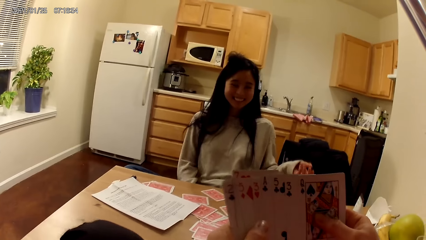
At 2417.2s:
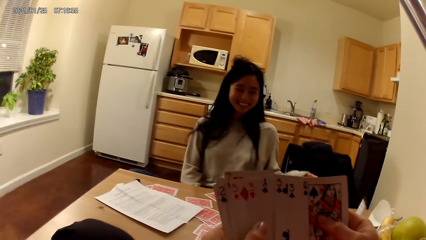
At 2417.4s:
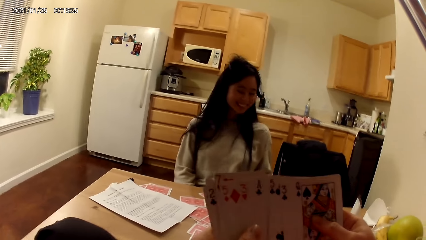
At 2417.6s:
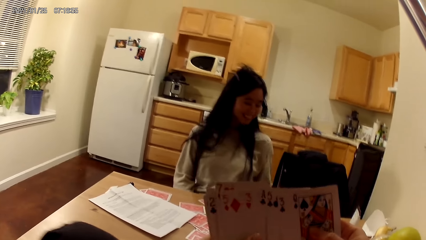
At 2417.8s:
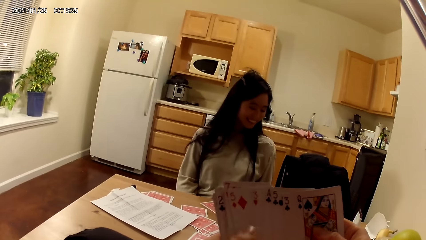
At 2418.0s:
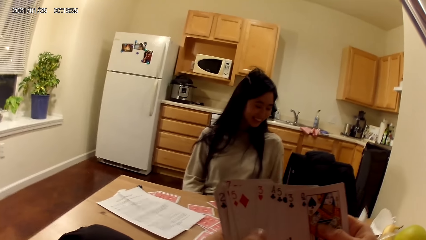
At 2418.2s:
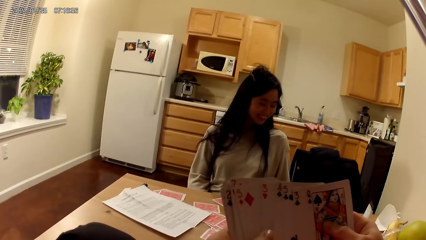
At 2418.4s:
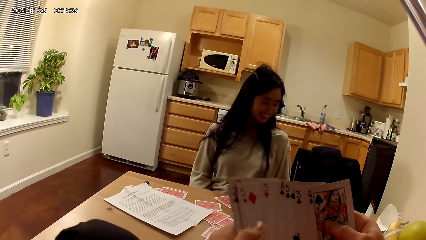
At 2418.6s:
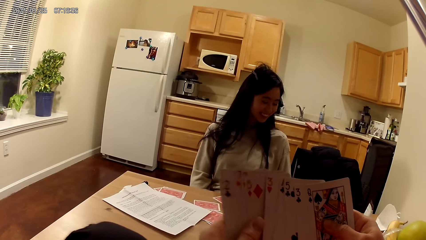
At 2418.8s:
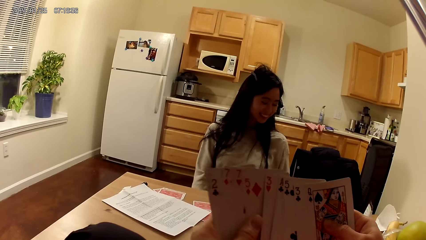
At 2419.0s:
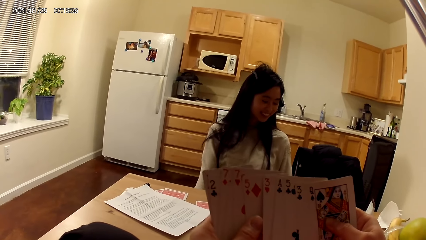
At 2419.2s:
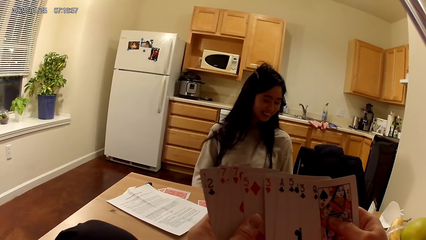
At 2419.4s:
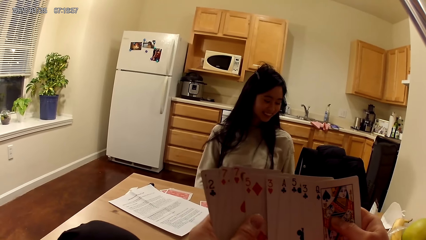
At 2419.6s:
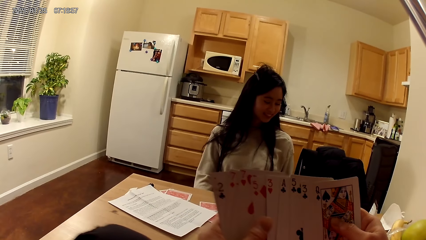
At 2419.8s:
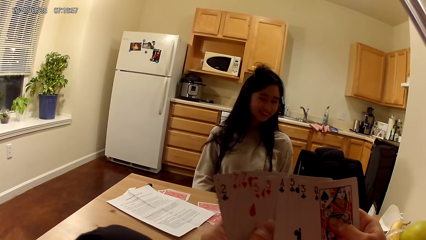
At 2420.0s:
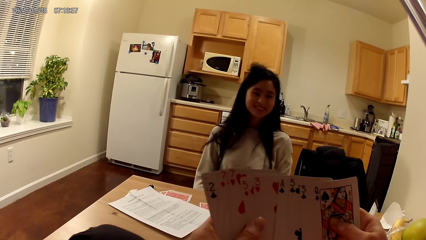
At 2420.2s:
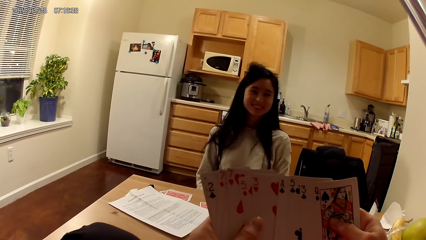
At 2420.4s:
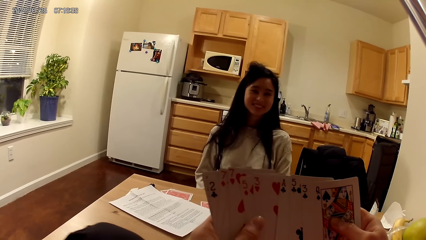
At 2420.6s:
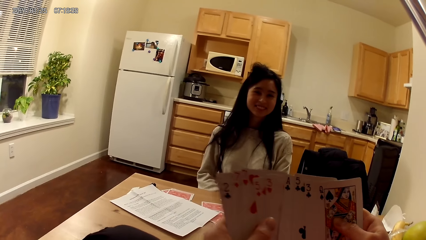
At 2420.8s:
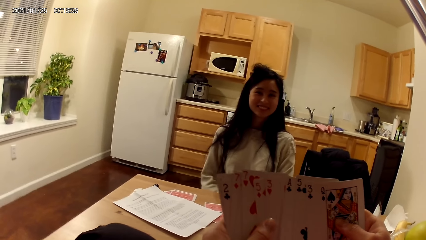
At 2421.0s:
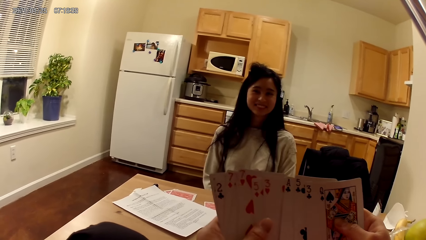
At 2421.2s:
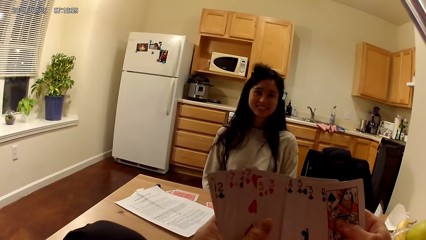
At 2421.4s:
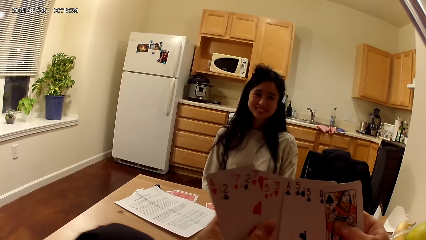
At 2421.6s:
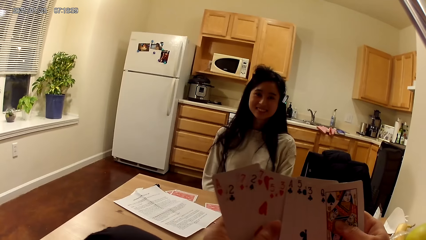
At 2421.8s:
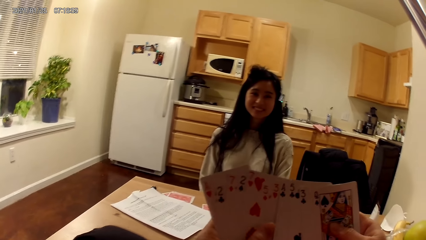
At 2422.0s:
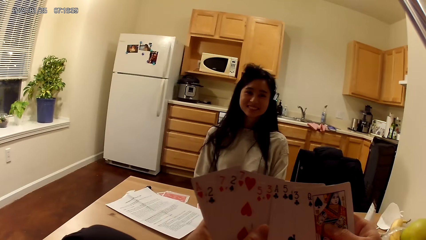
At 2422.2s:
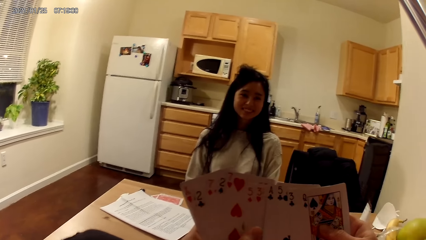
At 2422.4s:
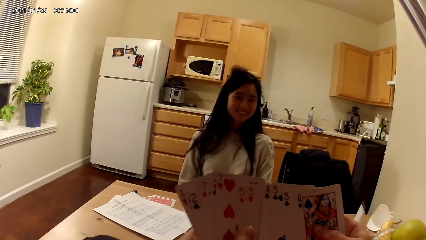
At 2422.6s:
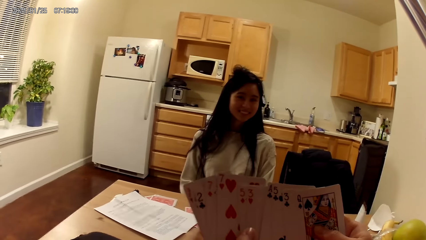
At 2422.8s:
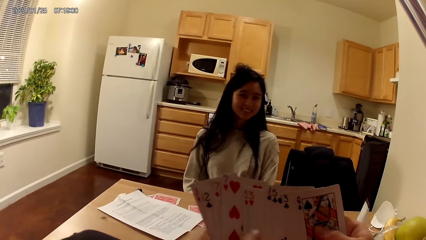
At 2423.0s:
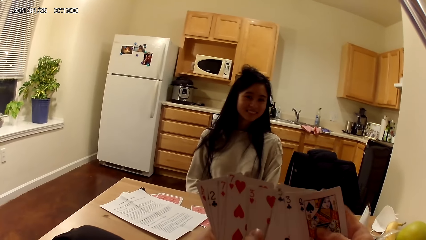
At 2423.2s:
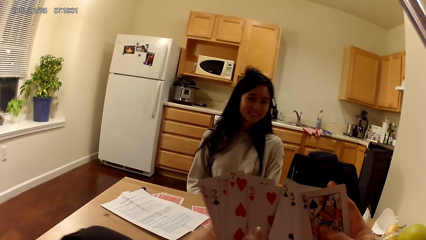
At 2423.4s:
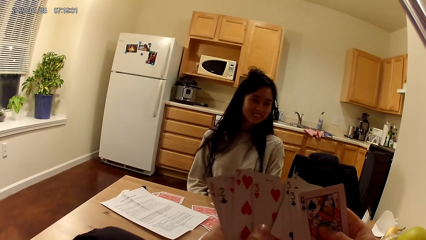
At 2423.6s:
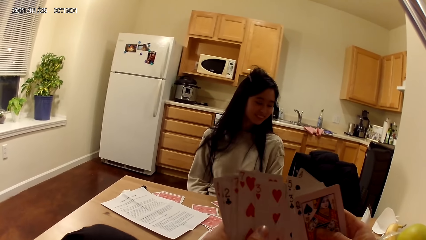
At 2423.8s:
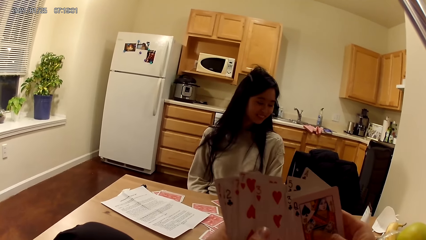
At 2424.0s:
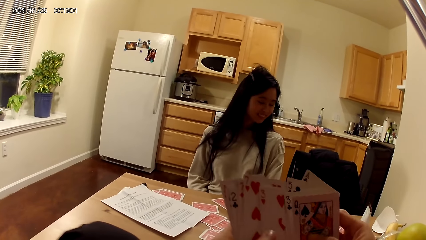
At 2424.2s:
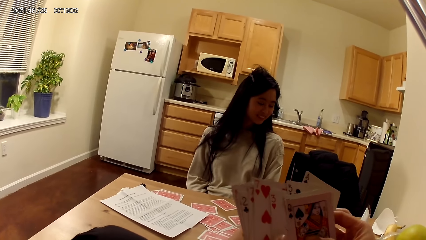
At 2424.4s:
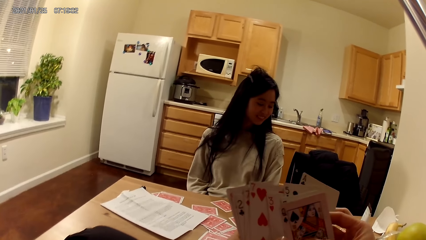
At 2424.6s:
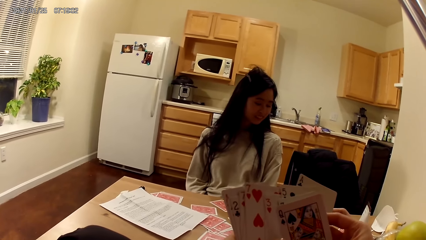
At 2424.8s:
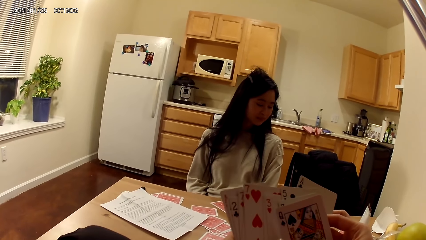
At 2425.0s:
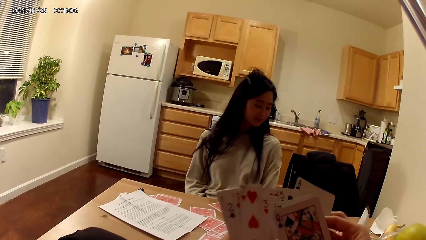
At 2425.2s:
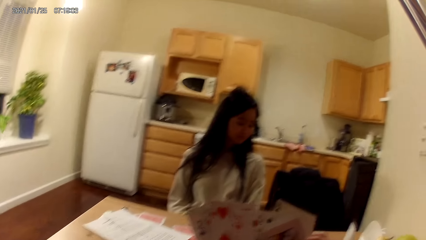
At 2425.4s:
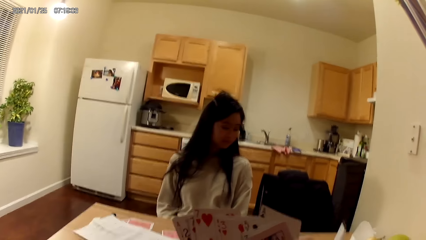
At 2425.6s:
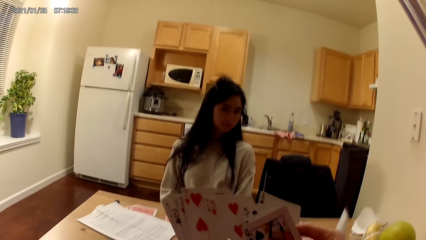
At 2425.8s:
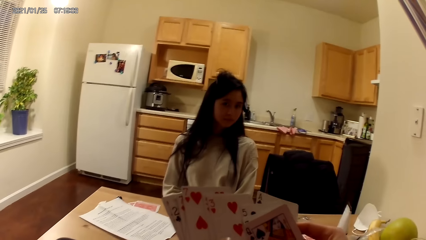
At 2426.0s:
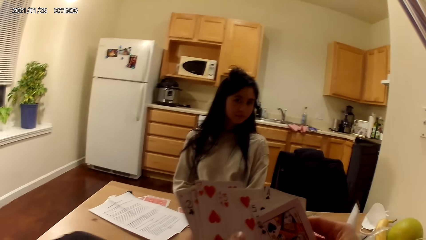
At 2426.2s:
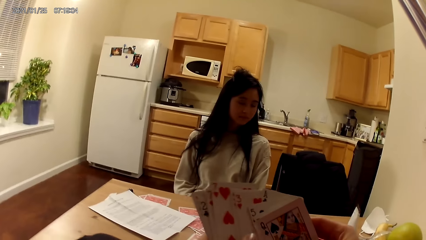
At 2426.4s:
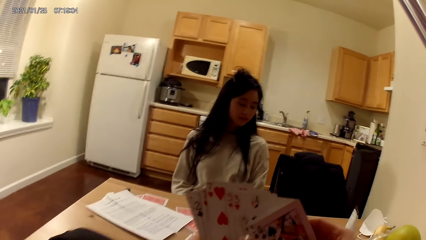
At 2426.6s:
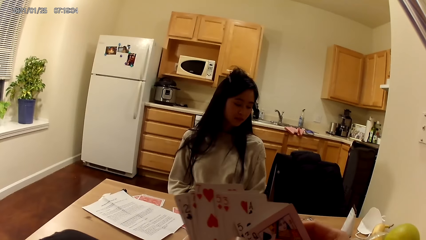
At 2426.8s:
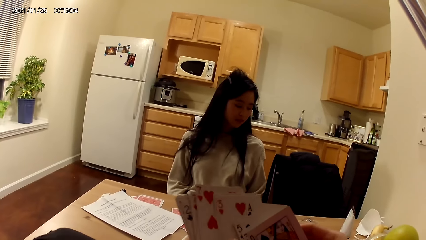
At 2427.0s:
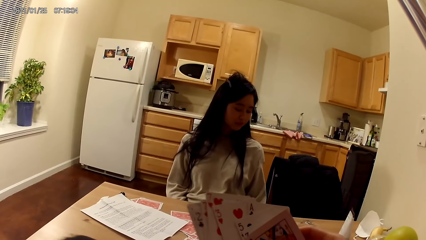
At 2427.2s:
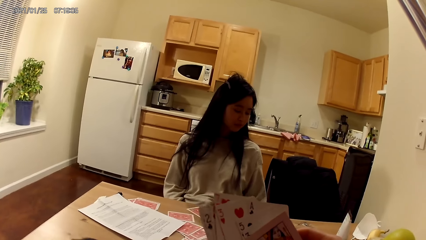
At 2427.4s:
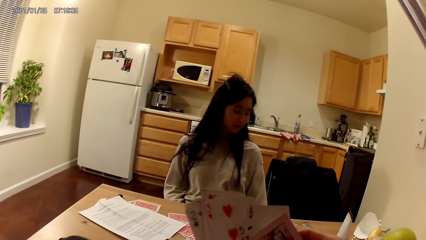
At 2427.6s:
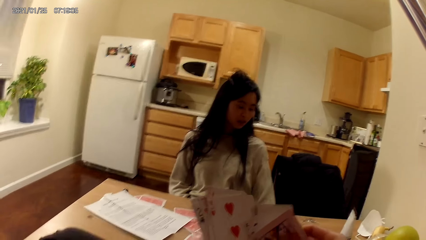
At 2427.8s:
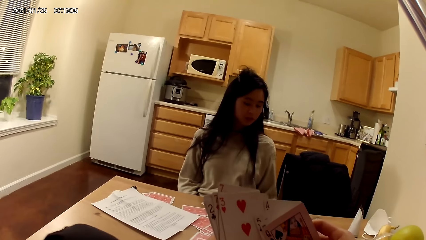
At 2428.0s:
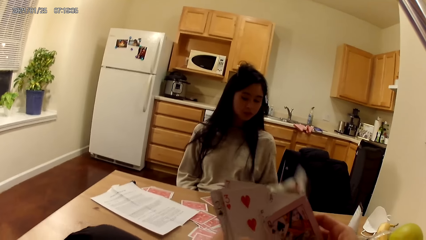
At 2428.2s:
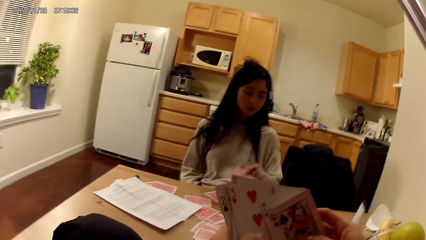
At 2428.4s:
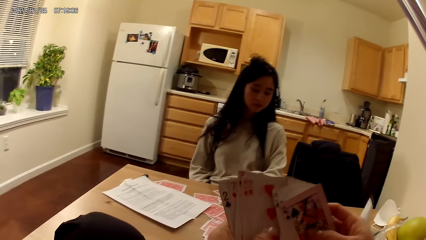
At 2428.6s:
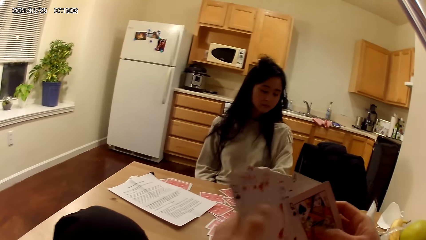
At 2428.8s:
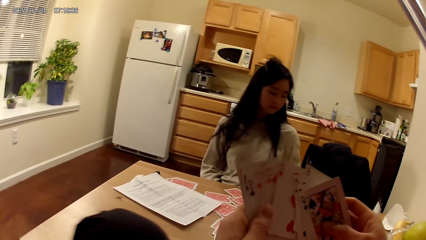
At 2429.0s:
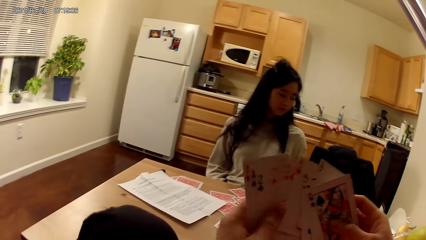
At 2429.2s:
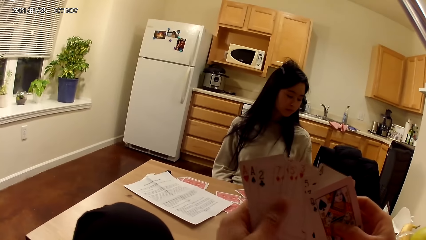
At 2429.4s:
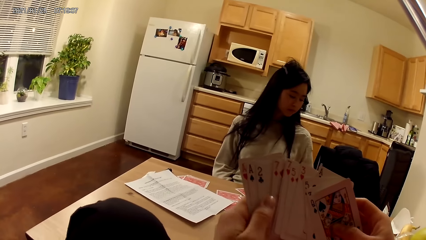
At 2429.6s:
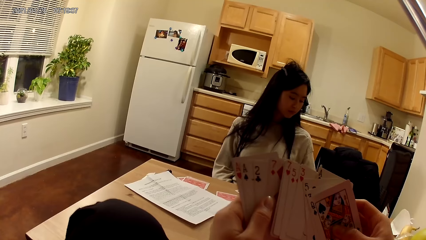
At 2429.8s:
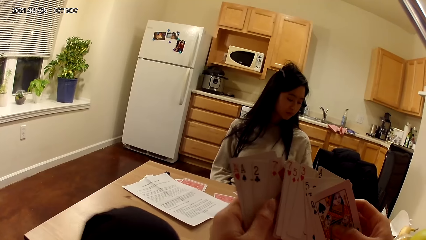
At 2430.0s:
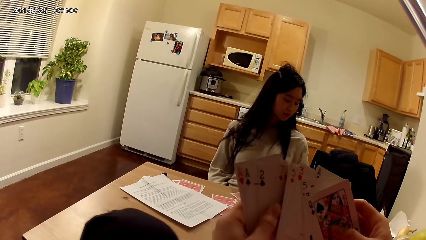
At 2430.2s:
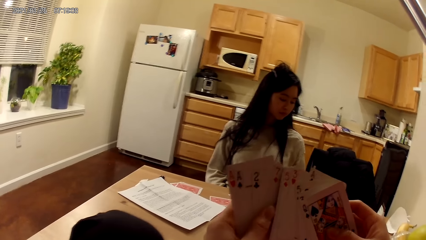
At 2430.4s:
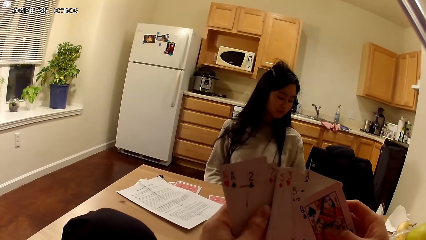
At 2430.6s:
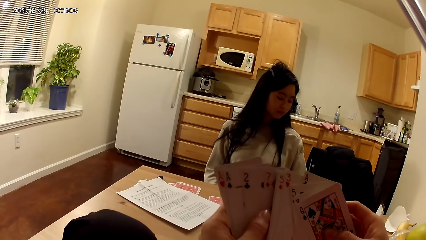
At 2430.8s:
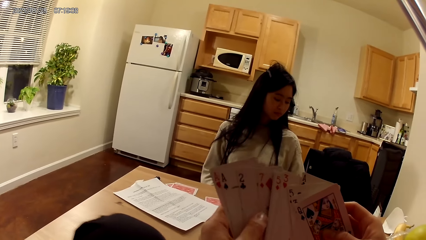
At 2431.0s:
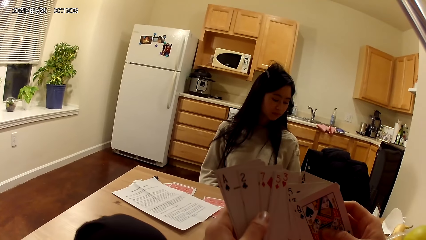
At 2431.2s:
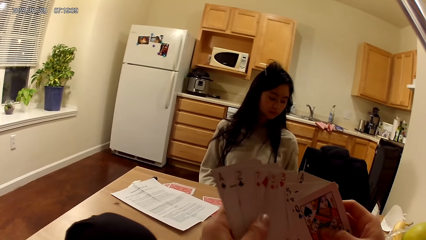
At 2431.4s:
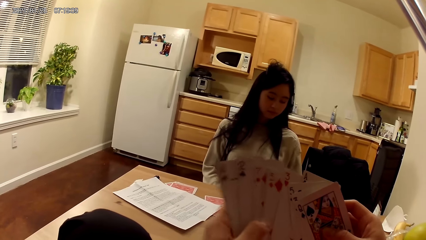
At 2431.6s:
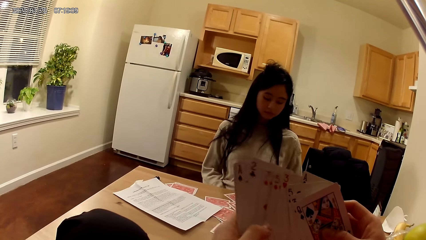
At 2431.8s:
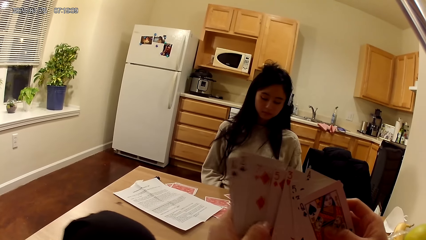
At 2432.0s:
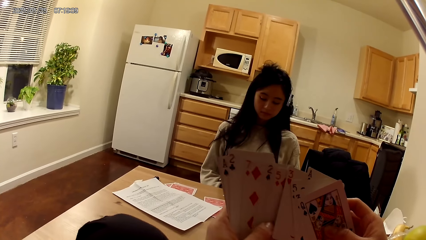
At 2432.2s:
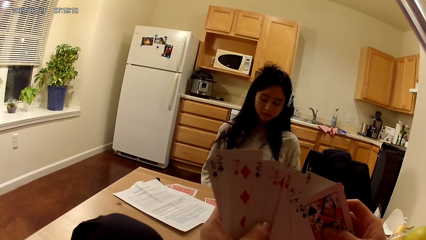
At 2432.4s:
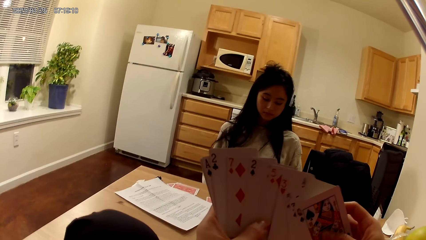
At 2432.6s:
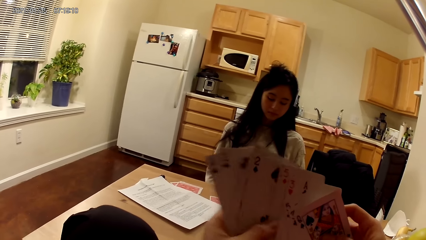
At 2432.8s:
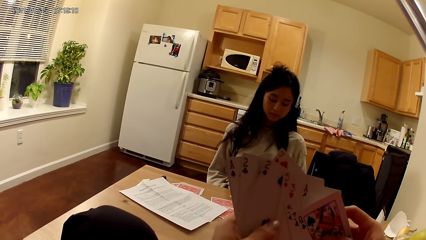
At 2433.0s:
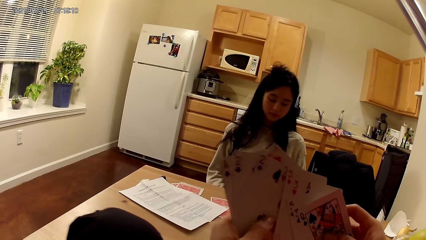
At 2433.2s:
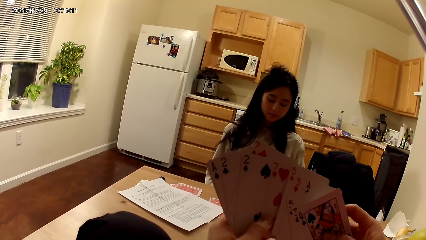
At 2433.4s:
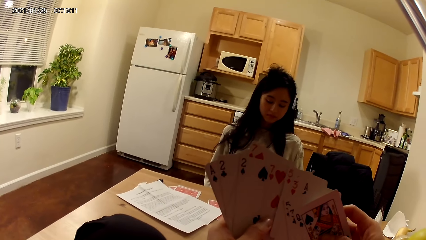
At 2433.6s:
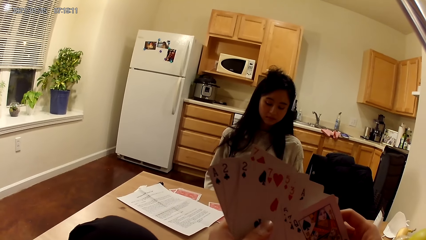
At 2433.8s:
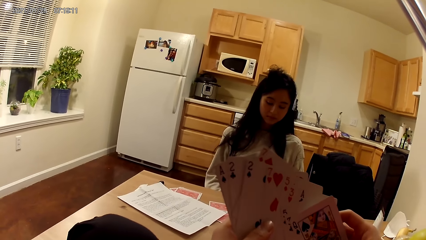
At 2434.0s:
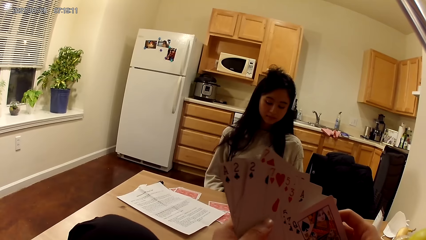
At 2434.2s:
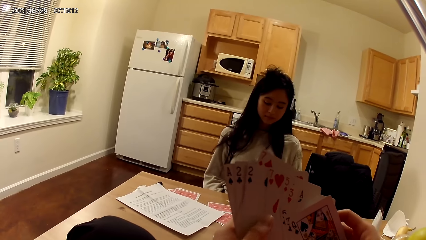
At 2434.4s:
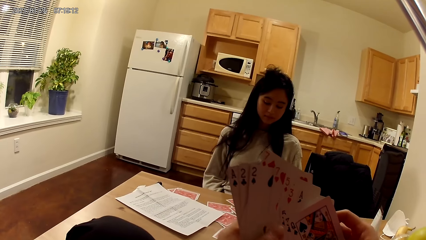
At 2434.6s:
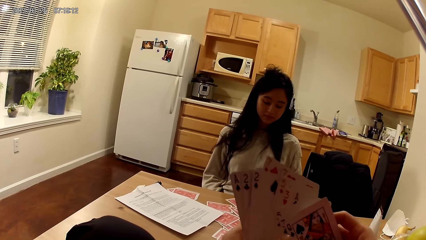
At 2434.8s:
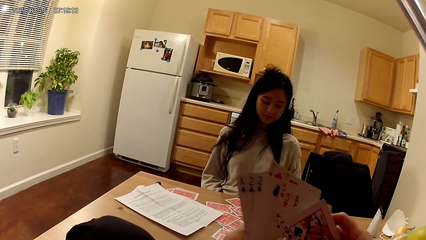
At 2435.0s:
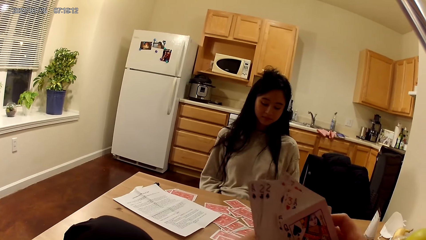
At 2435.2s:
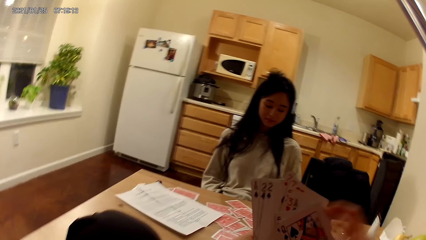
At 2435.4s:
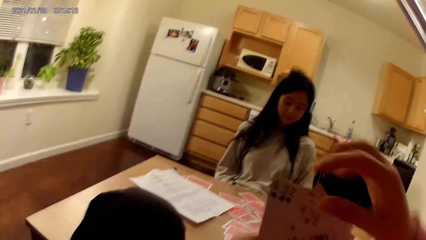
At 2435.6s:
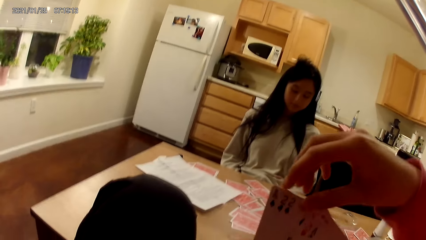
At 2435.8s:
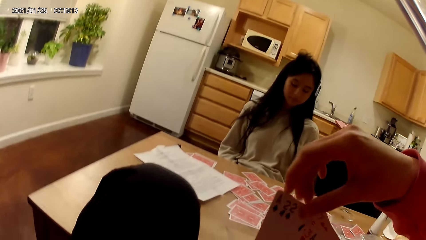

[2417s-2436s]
The camera wearer holds playing cards with her hands. The woman places another card on the dining table with her left hand and moves a hand. The camera wearer holds the playing cards with her hands.
